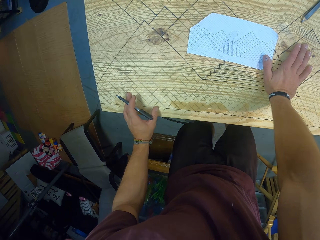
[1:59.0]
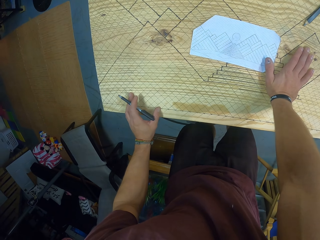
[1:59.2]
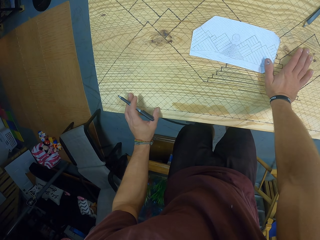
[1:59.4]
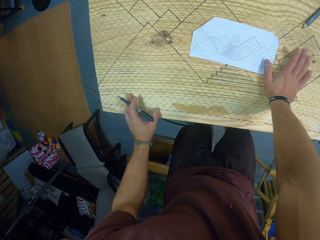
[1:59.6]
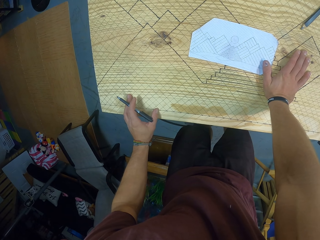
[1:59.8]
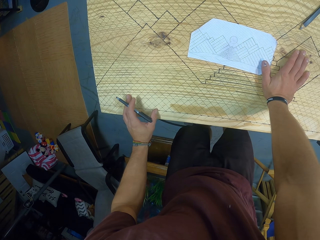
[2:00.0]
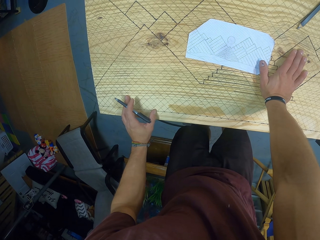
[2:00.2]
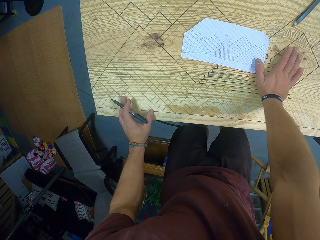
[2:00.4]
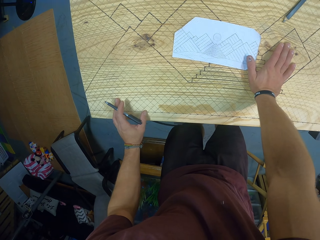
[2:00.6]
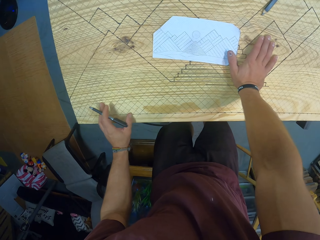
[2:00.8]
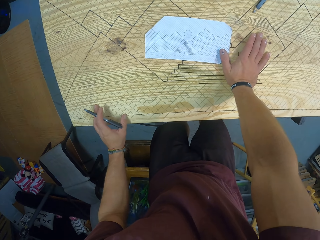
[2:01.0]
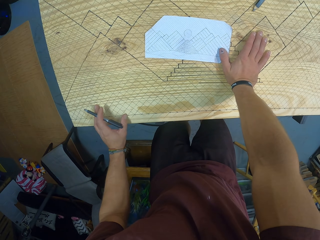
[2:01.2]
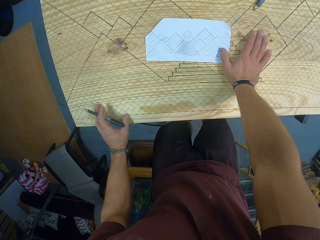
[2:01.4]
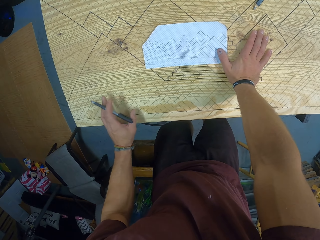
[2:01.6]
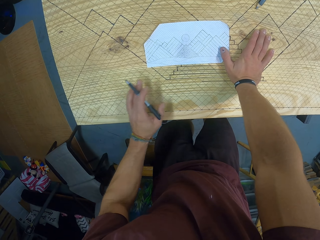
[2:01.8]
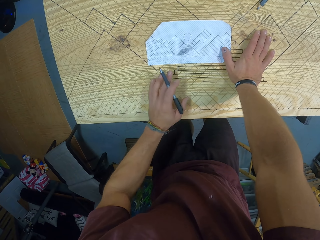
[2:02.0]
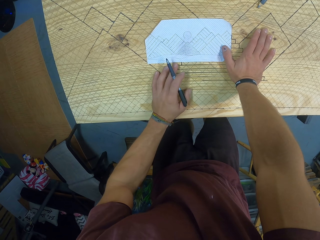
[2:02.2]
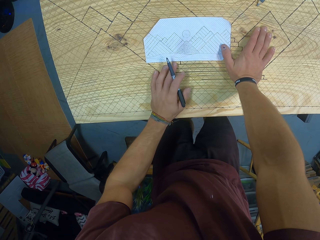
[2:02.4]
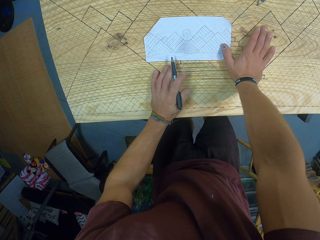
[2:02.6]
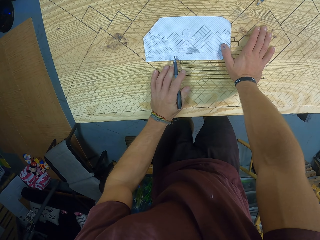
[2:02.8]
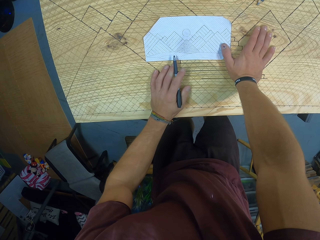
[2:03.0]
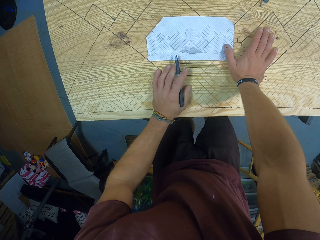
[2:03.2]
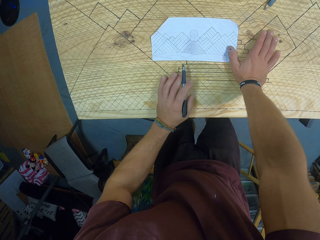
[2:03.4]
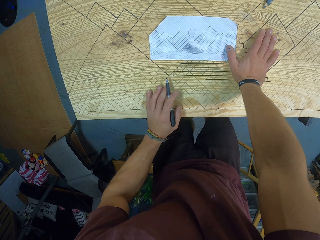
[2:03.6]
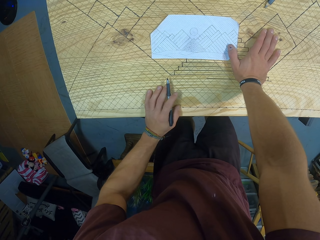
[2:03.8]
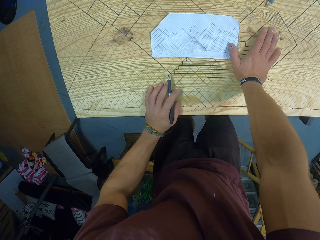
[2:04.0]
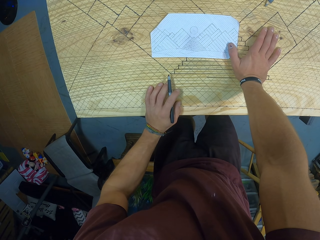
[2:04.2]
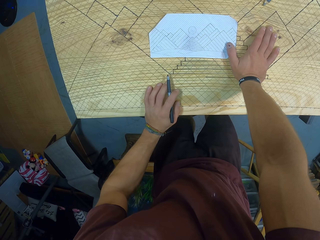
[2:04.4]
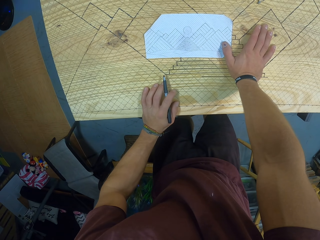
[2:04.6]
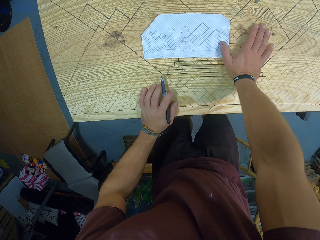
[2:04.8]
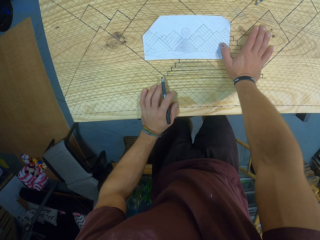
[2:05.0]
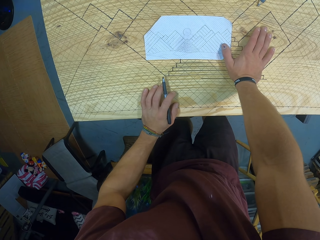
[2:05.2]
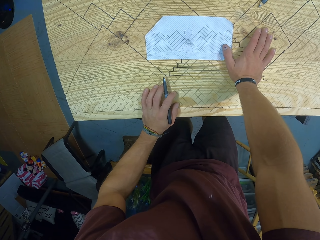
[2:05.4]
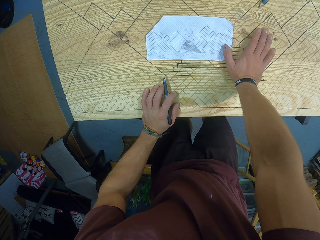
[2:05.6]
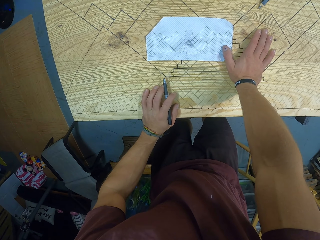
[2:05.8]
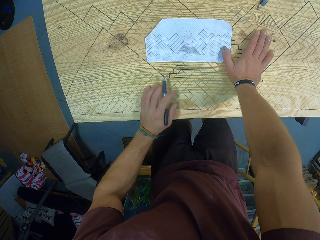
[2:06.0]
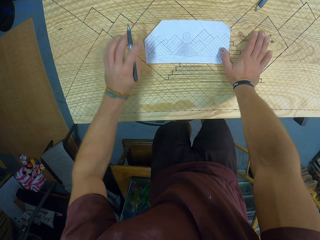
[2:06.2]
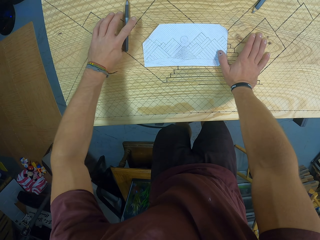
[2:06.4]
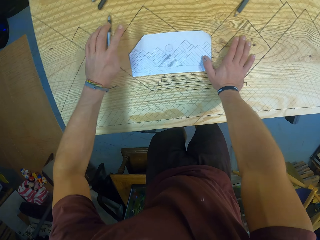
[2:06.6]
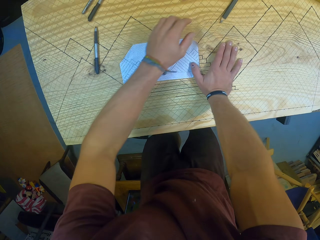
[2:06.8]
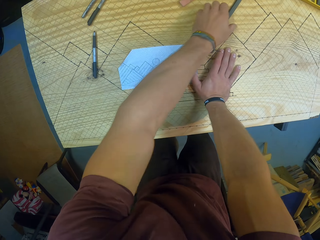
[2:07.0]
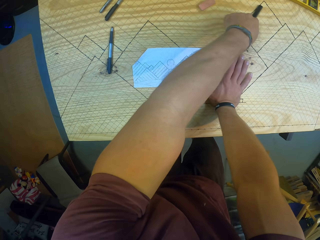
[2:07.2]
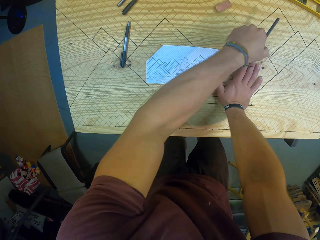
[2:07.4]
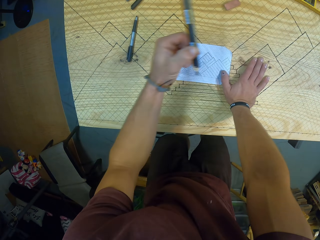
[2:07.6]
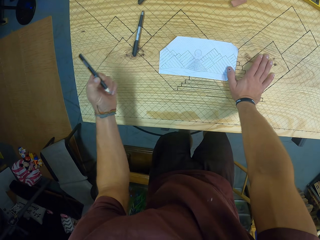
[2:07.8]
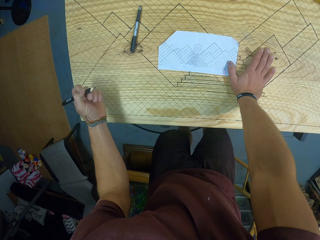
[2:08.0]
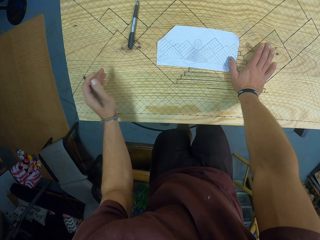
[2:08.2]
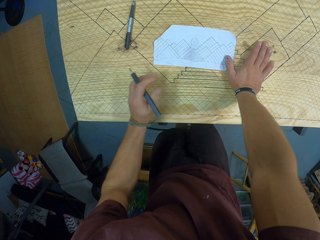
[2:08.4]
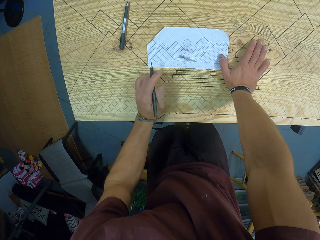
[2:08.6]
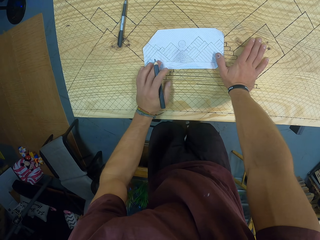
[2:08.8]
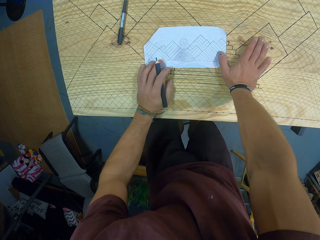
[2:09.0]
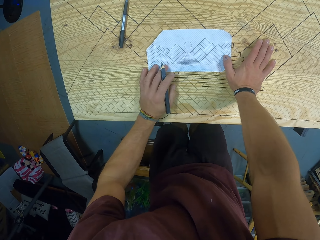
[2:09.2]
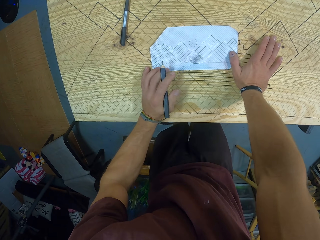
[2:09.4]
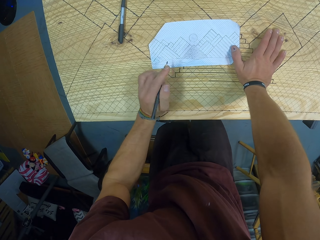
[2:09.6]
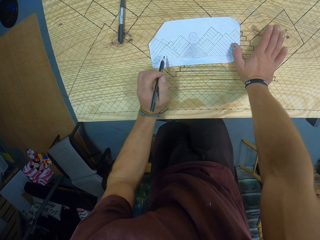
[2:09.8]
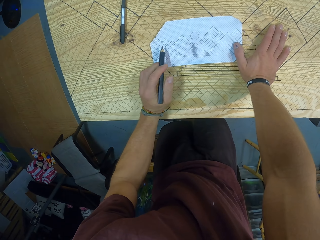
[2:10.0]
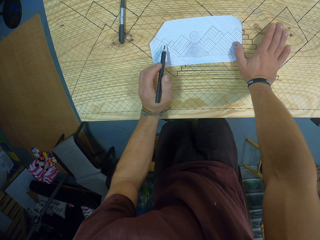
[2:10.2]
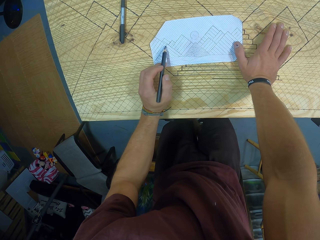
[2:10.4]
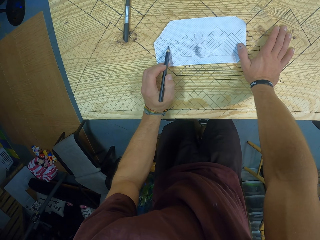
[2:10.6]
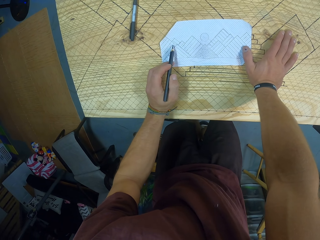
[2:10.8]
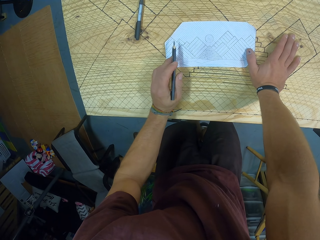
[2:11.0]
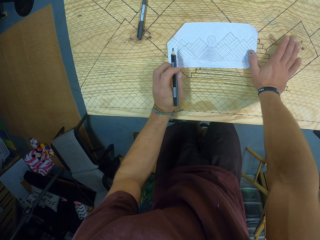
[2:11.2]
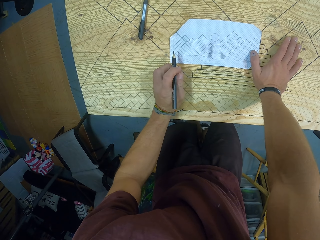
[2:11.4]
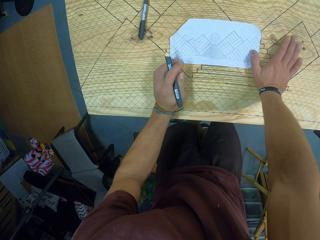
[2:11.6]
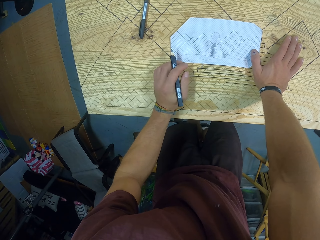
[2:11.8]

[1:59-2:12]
The camera wearer drops the pen in his left hand on the gridded wooden board. He picks up a pencil from the gridded wooden board with his left hand. He points the pencil on the paper.

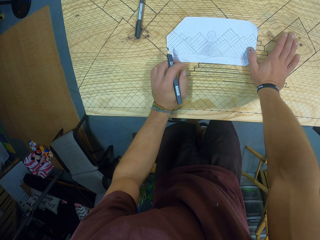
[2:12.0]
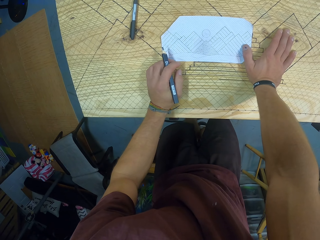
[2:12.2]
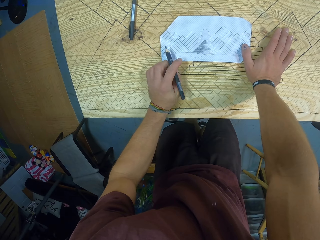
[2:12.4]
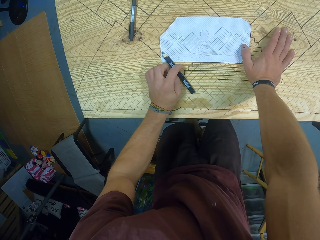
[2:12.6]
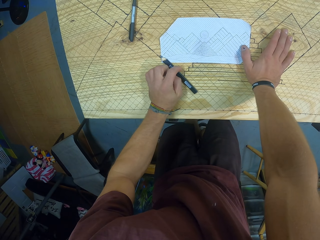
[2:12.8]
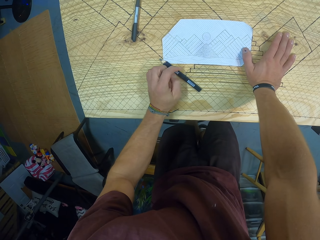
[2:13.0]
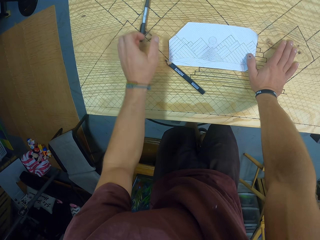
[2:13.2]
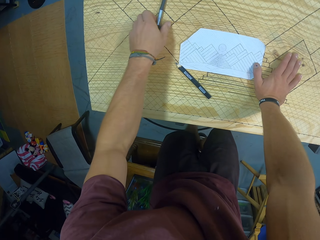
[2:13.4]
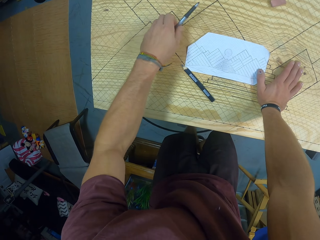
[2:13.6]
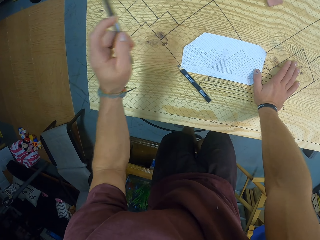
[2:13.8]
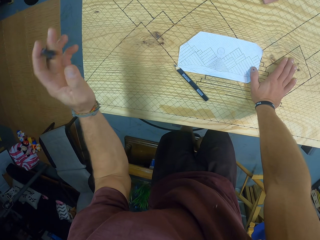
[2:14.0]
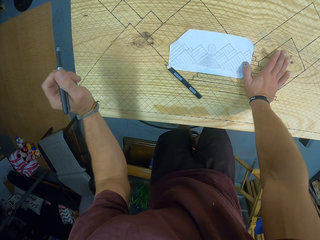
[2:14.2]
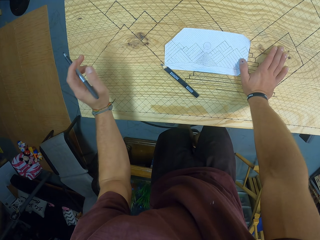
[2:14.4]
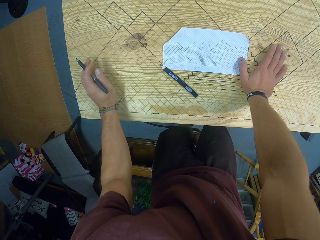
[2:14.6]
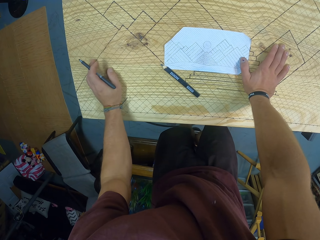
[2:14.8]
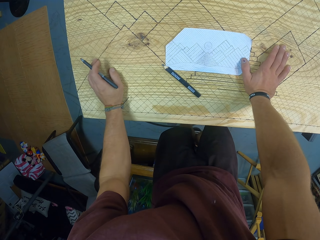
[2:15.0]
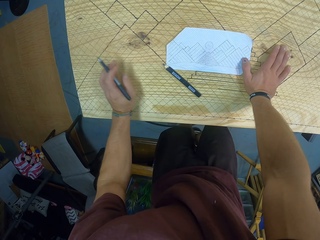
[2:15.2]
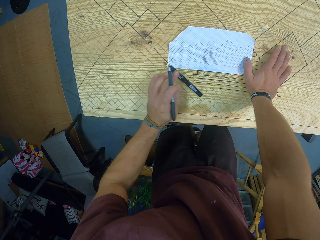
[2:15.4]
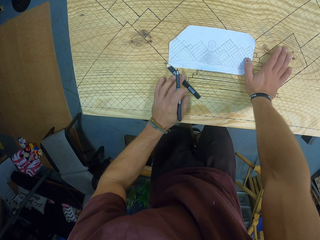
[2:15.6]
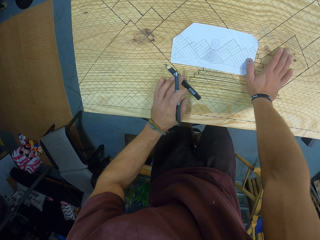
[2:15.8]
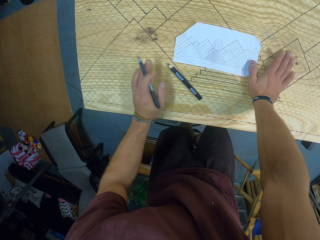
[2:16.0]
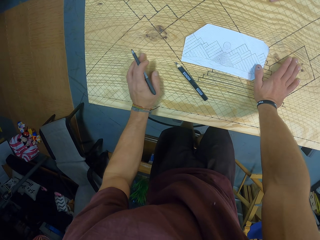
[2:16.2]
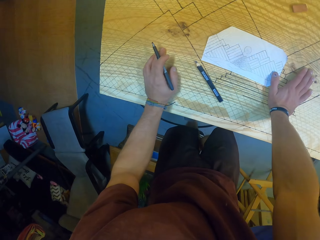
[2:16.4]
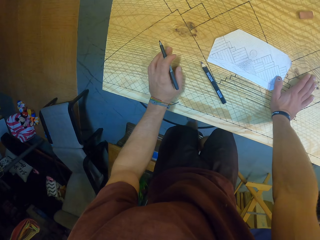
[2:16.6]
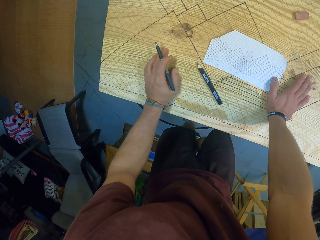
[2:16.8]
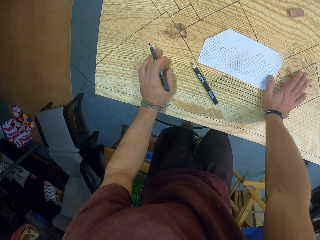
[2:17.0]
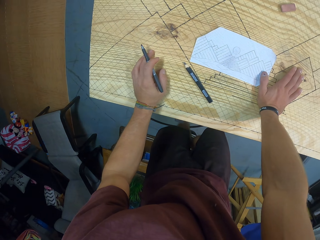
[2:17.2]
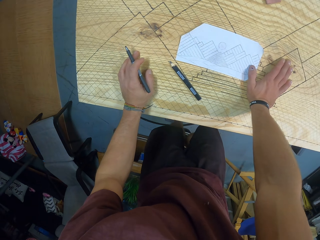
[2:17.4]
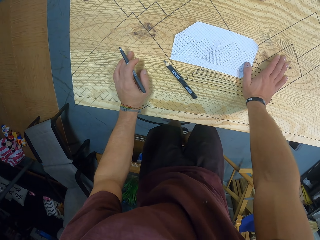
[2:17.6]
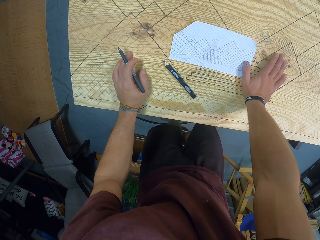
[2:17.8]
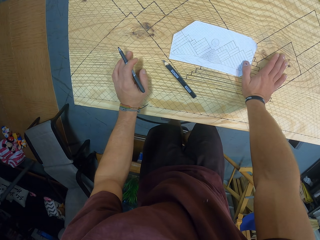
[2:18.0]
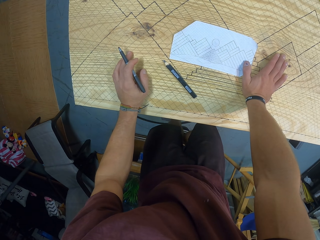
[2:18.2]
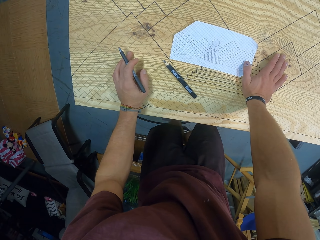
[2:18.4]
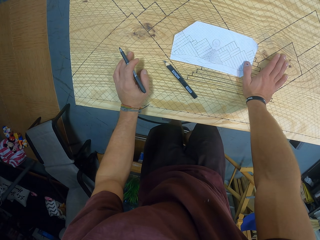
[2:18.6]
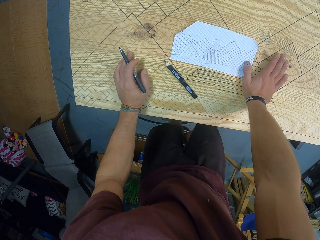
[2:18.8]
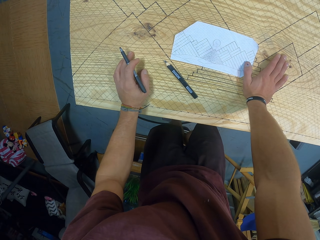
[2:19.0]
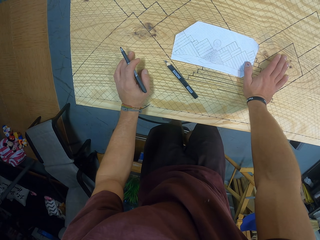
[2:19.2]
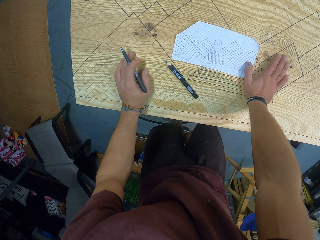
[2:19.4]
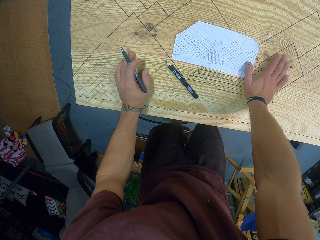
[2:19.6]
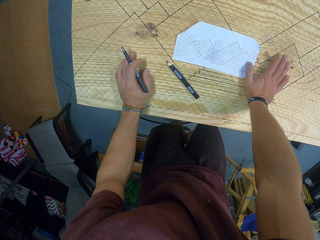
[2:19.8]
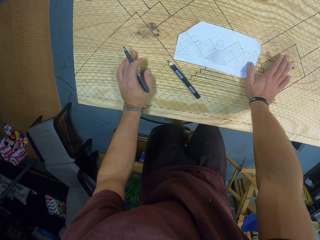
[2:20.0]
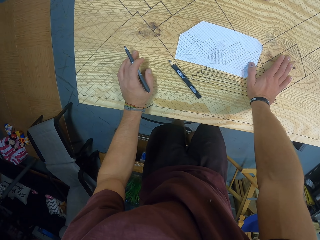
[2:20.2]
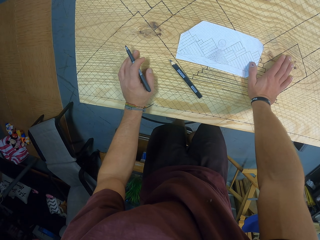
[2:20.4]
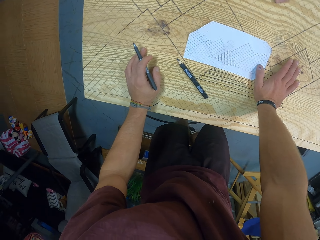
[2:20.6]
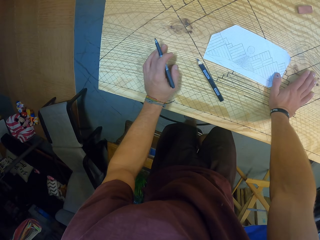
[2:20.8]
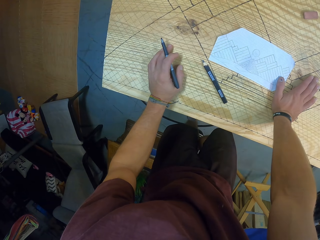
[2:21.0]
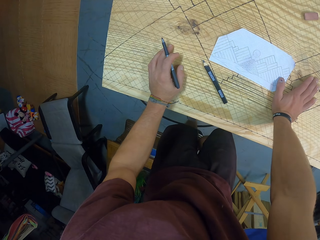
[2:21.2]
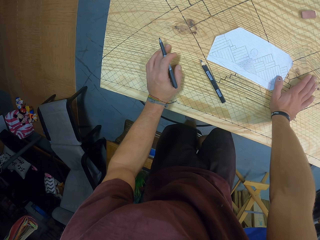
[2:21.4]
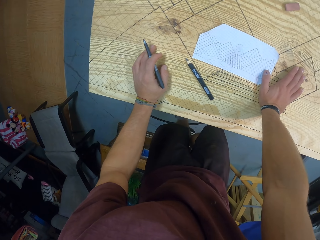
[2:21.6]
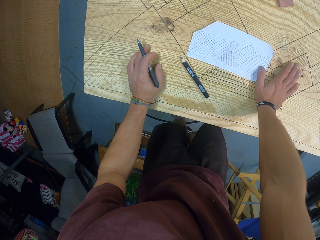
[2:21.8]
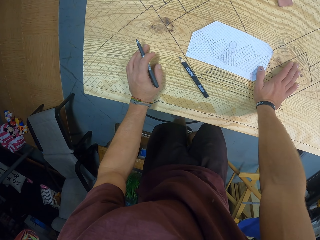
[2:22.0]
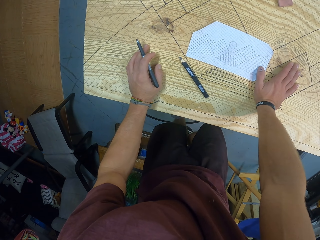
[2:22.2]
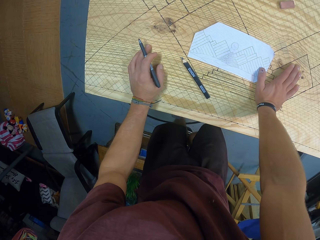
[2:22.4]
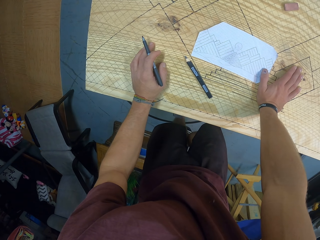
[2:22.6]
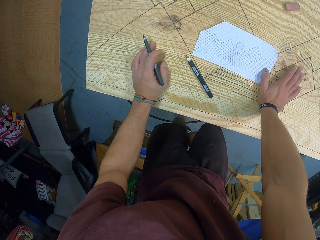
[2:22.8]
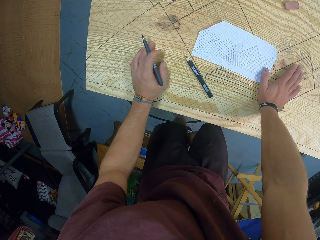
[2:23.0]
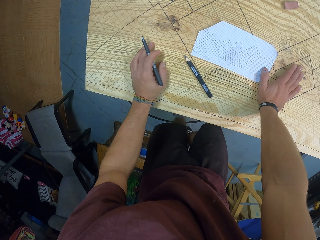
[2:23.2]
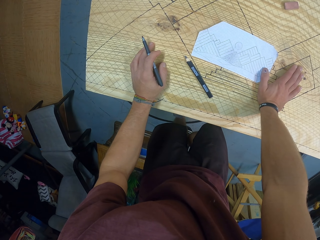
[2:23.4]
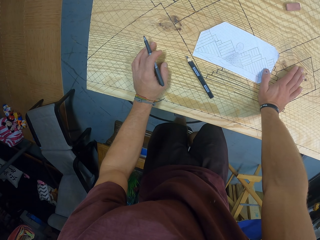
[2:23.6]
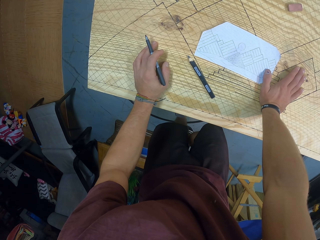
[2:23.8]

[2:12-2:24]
The camera wearer drops the pencil in his left hand on the gridded wooden board. He picks up the pen from the gridded wooden board with his left hand. He moves the pencil on the gridded wooden board with his right hand. He looks at the board.
